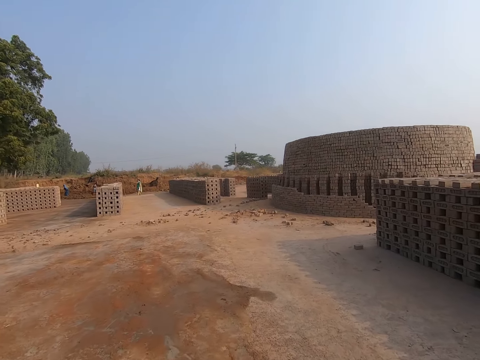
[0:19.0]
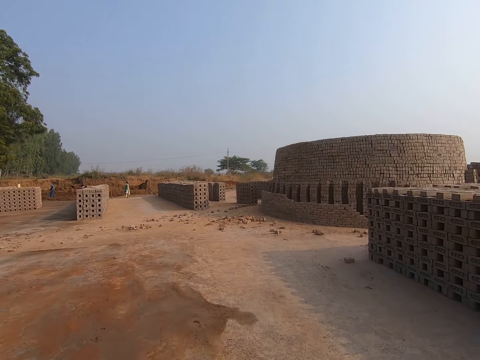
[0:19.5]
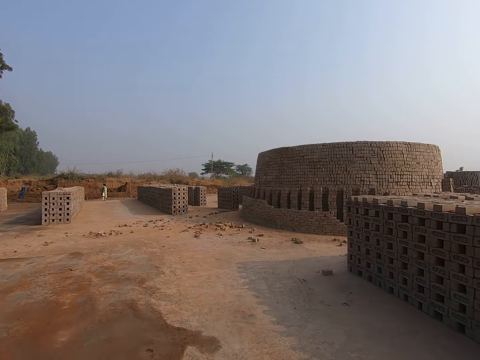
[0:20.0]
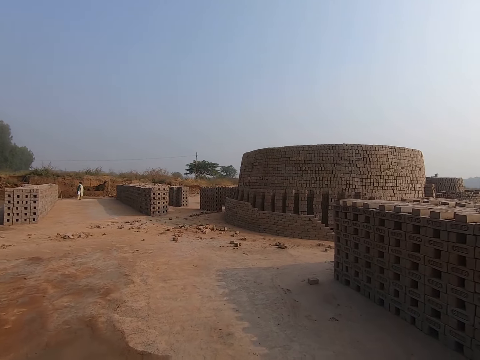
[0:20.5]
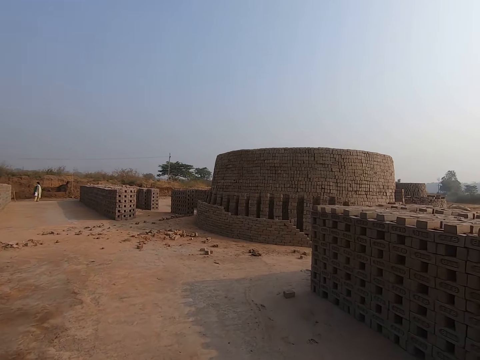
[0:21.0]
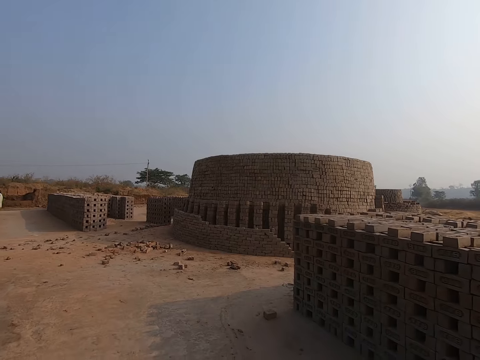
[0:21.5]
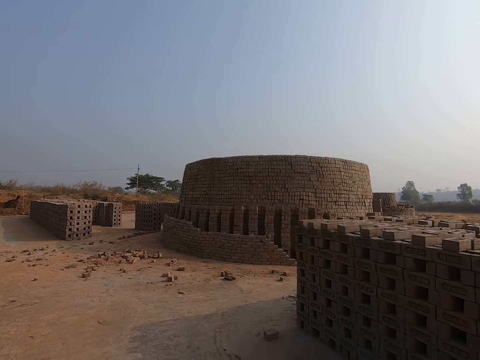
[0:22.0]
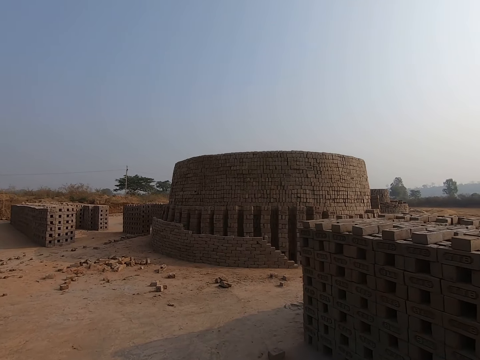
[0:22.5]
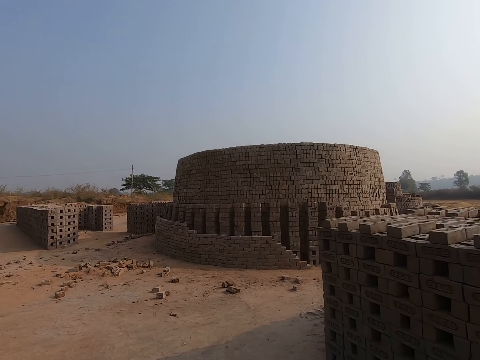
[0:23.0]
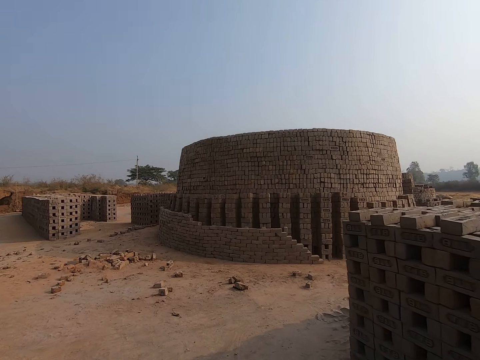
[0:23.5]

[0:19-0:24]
The camera wearer walks on the bricks construction site.

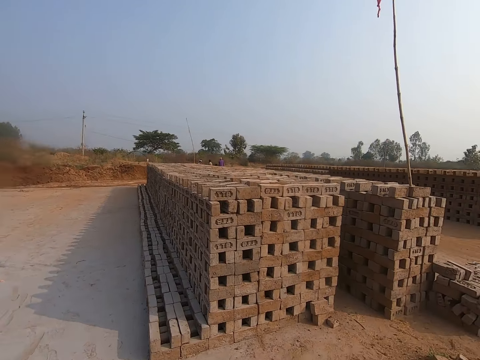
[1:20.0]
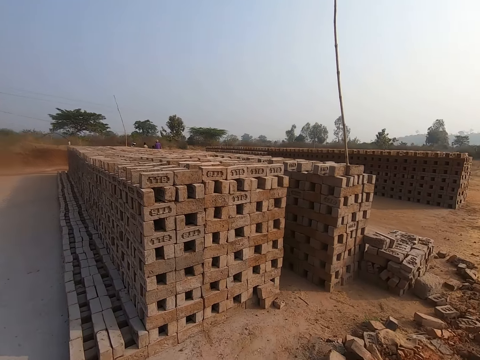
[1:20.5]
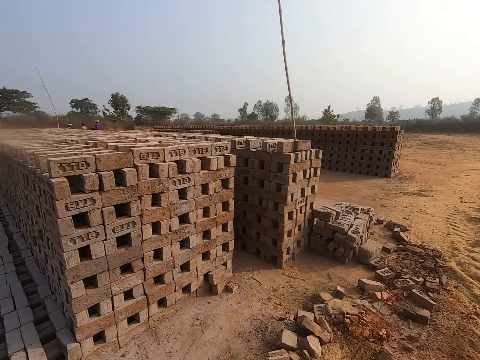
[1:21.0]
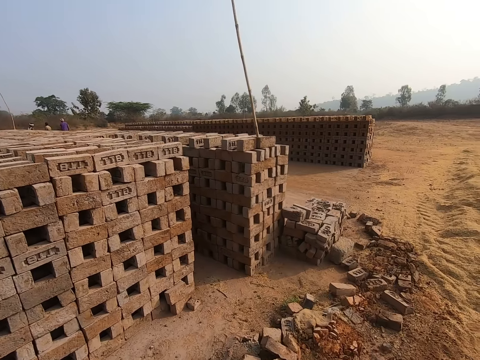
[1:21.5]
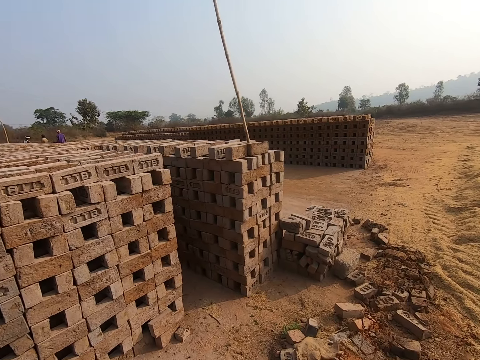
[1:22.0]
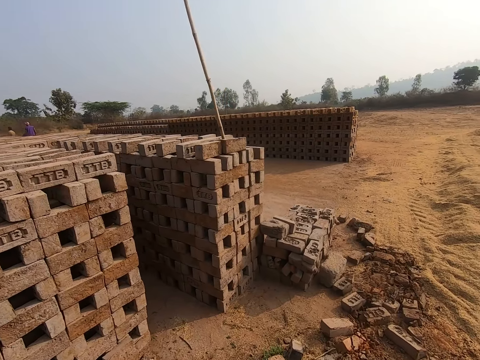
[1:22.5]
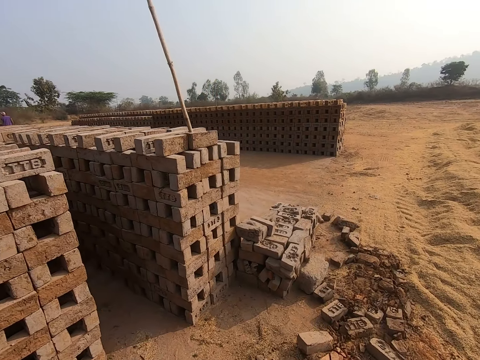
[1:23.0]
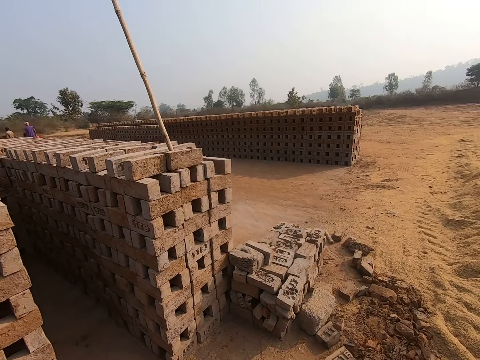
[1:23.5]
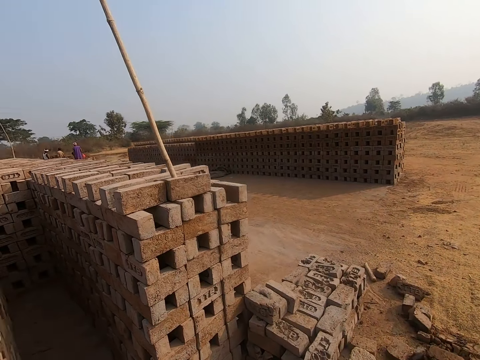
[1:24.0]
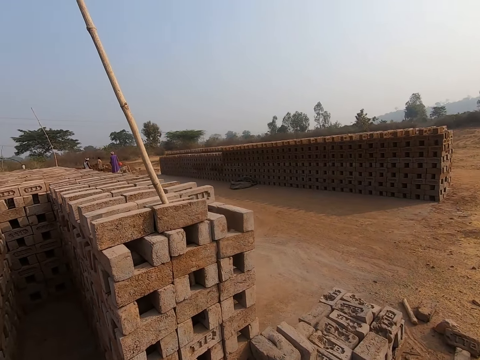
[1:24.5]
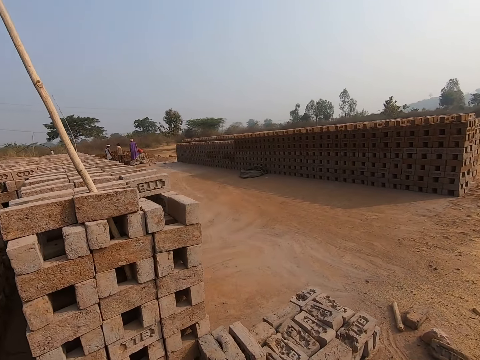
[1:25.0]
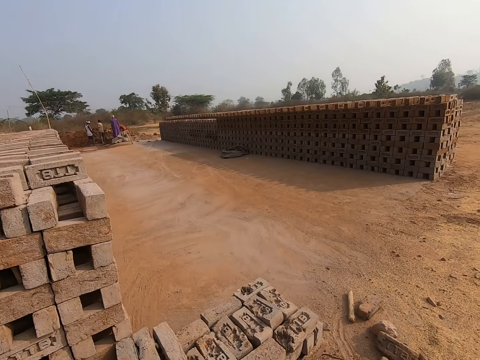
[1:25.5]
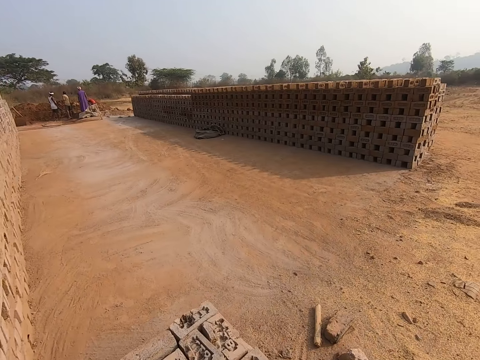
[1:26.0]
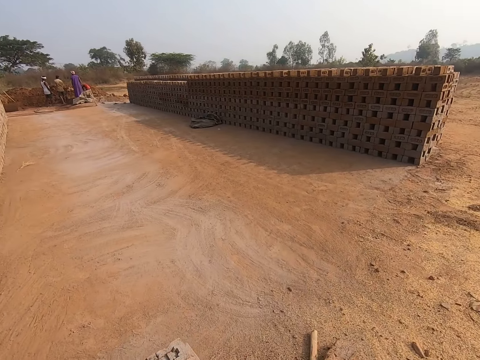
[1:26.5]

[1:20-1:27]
The camera wearer walks on the bricks construction site.

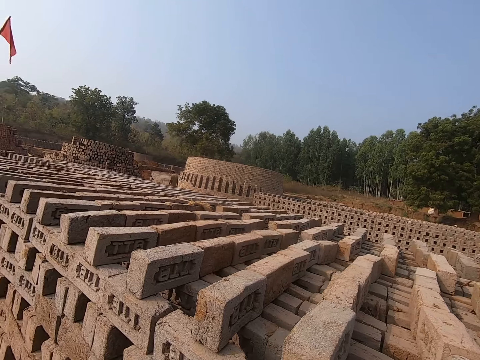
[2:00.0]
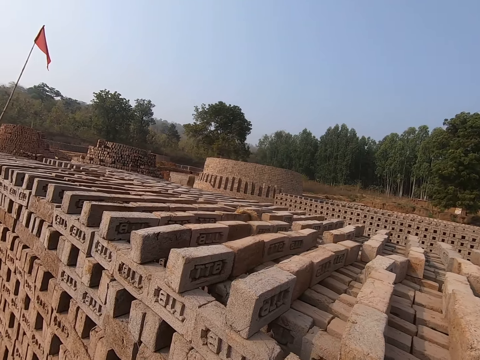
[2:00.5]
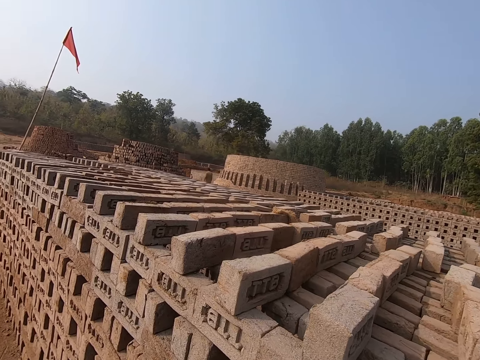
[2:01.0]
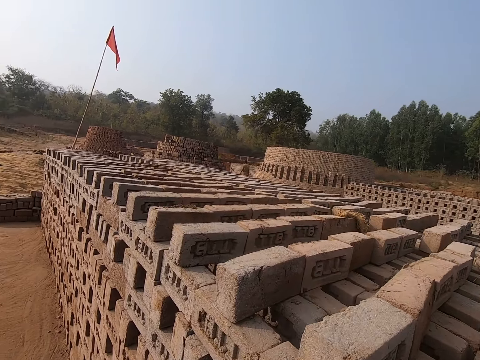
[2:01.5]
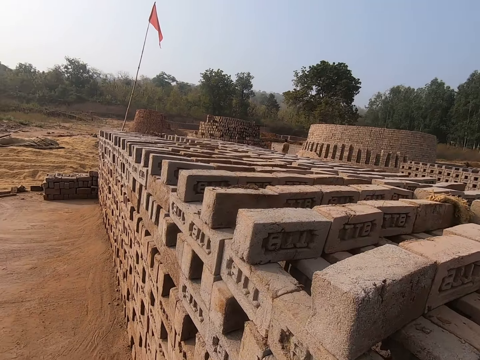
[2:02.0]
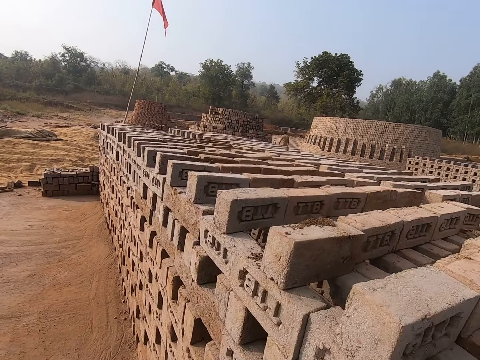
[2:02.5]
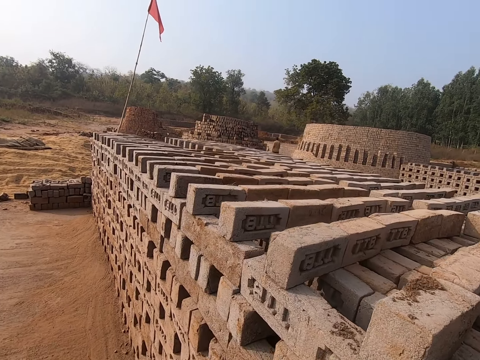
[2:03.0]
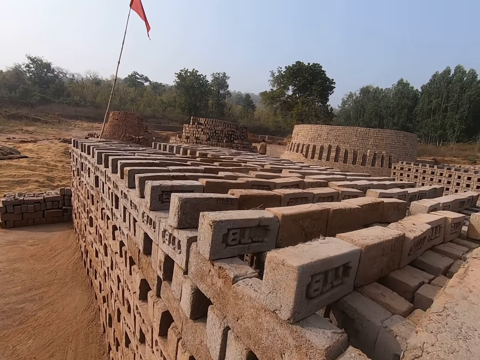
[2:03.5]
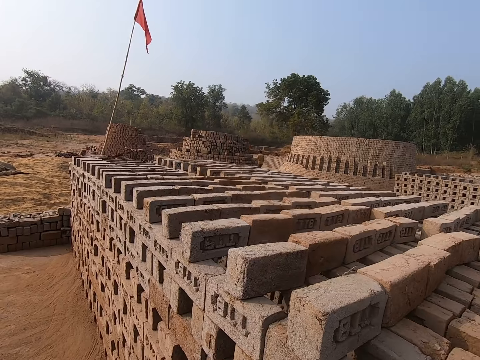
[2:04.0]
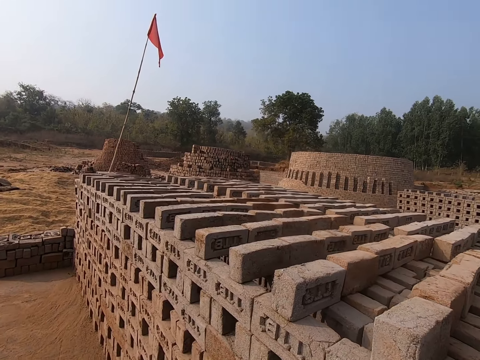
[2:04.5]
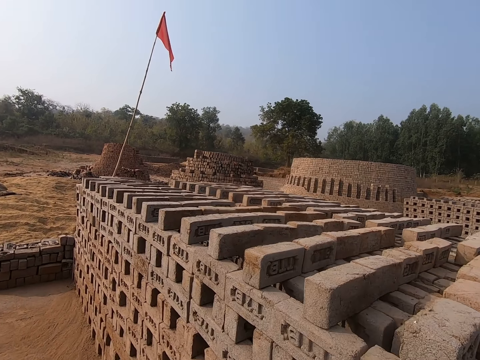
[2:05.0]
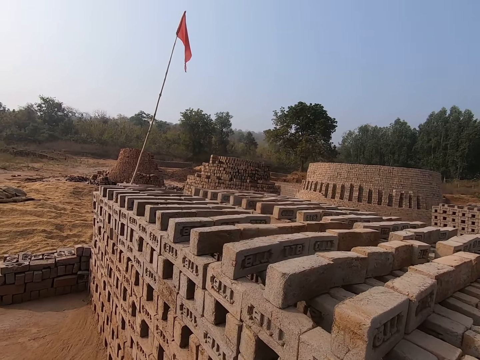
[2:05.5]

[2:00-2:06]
The camera wearer walks on the bricks construction site.
